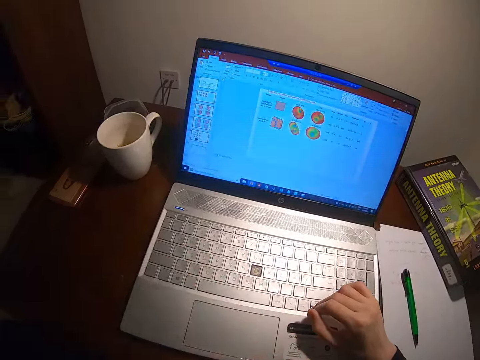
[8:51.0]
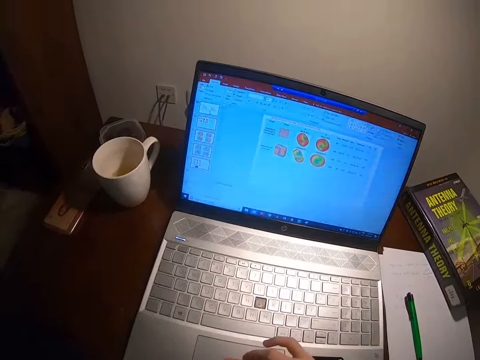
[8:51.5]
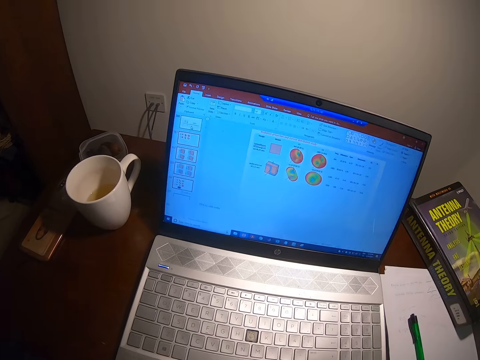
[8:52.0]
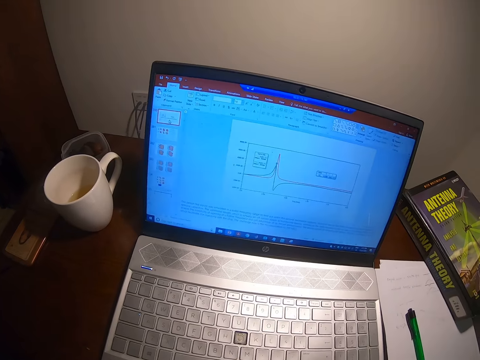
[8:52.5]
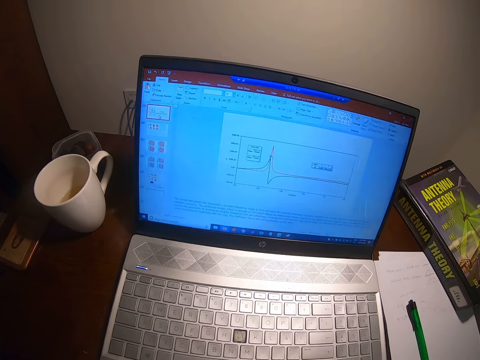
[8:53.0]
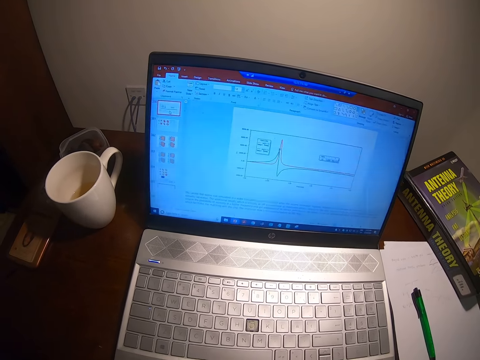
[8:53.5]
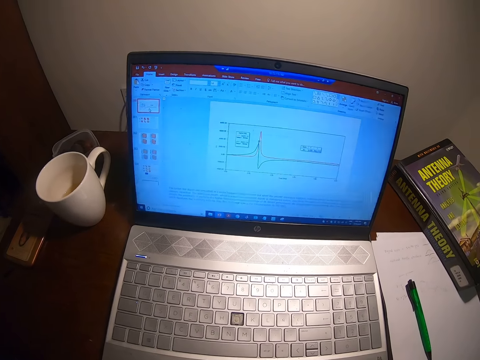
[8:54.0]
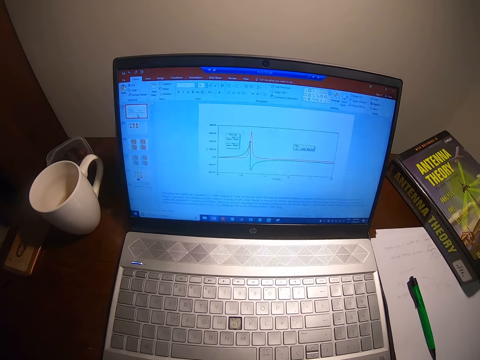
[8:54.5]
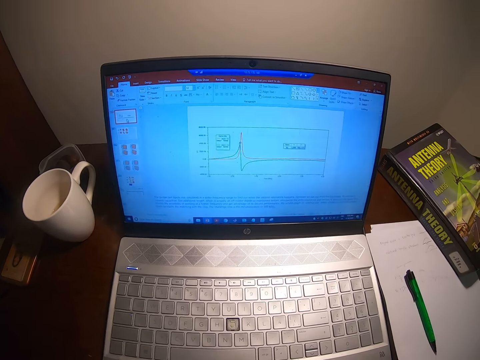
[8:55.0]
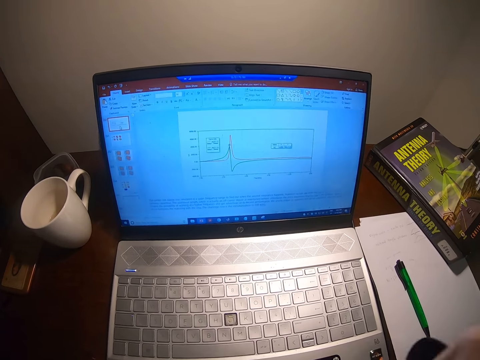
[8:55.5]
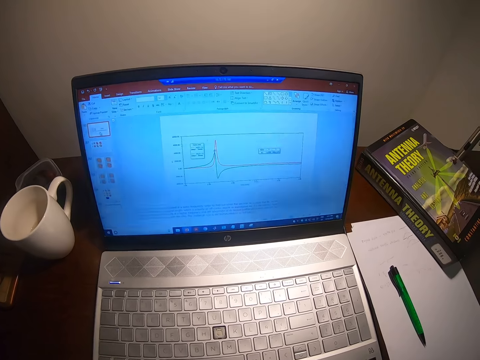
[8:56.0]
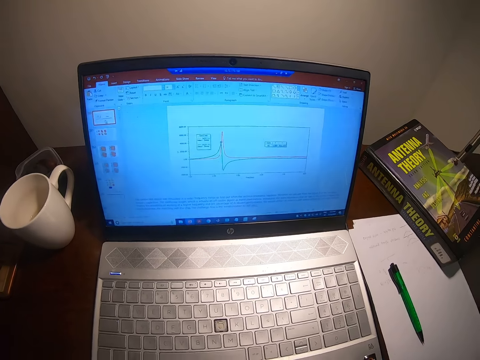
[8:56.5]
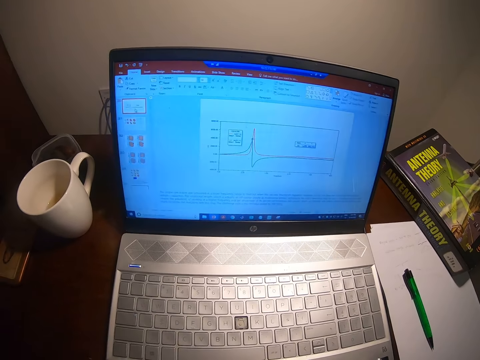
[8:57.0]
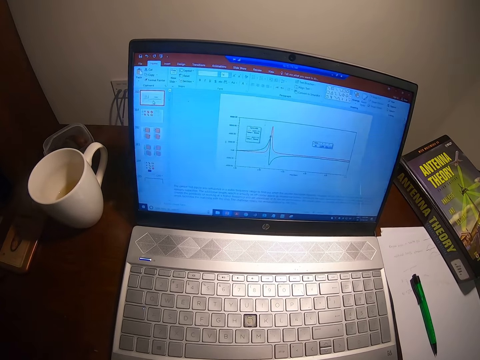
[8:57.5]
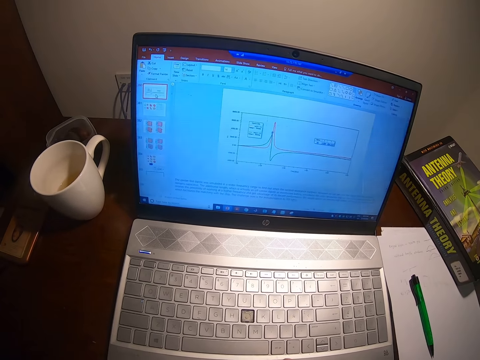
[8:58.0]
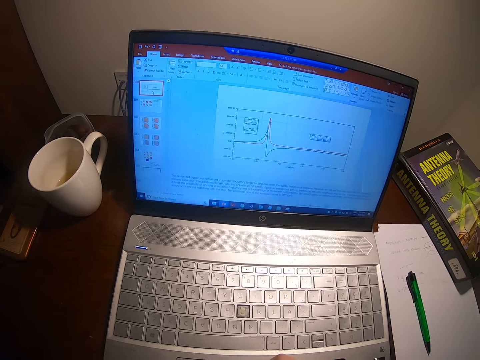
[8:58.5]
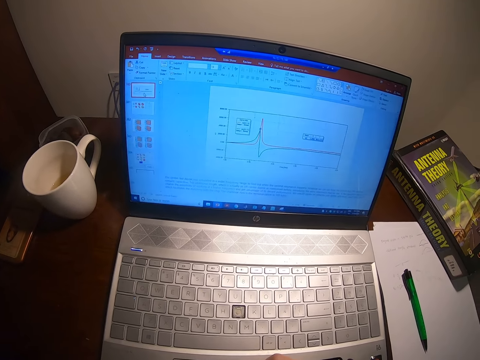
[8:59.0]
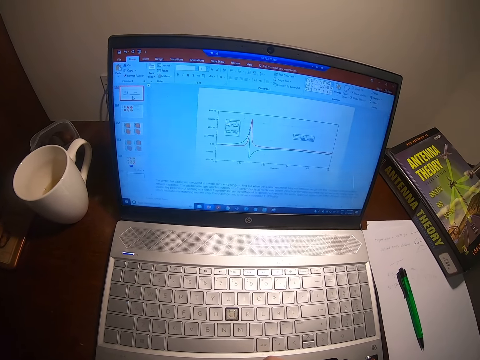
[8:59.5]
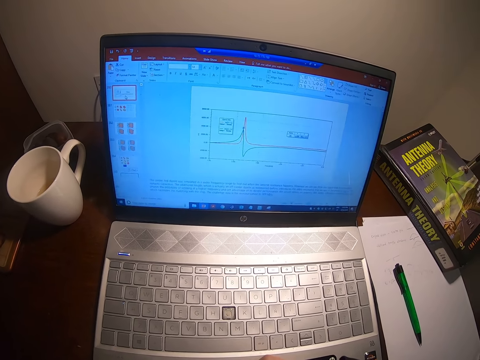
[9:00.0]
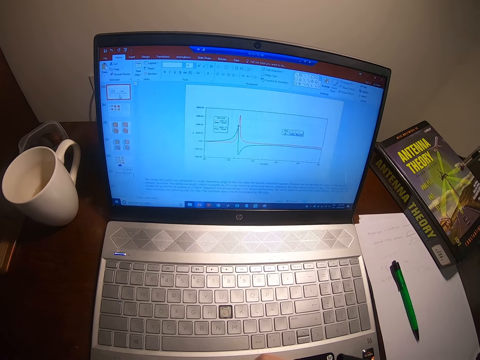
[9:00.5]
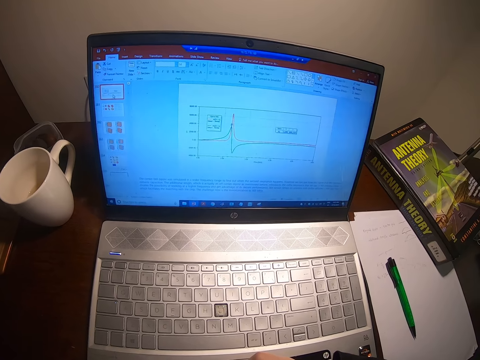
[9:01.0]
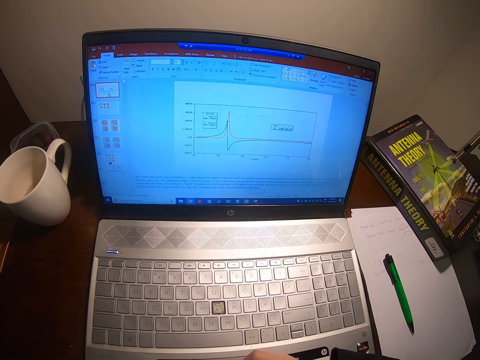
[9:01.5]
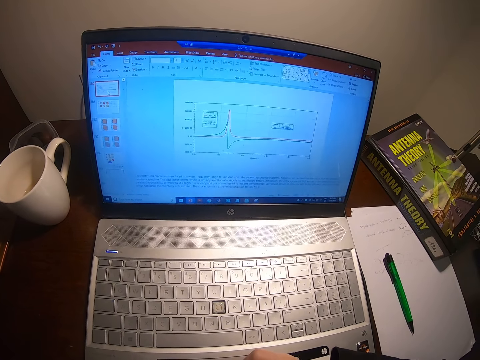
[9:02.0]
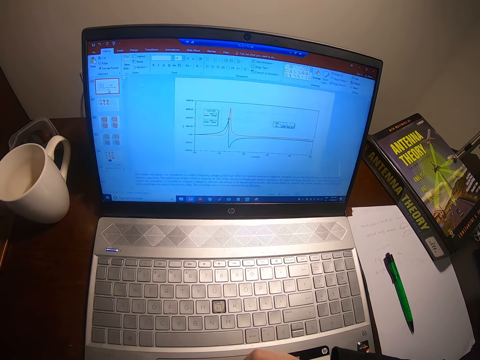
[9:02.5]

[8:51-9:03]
The camera wearer watches the laptop.

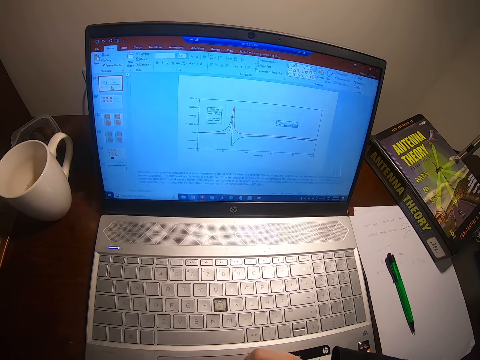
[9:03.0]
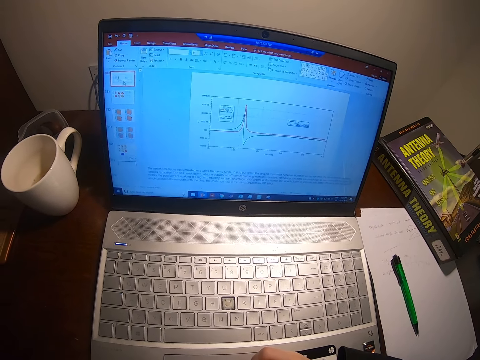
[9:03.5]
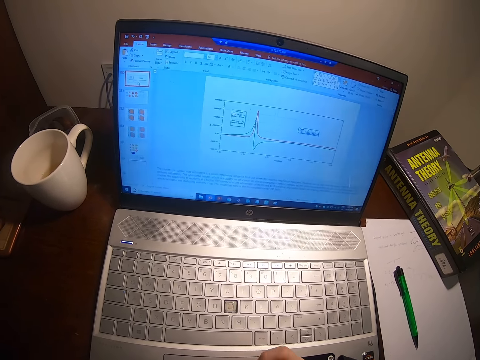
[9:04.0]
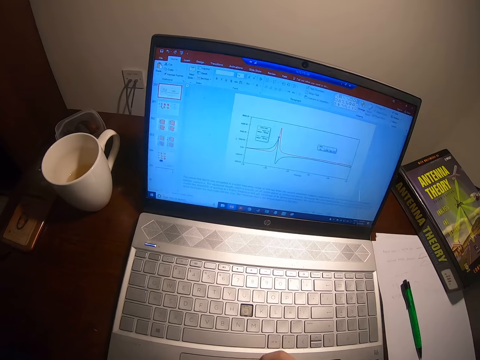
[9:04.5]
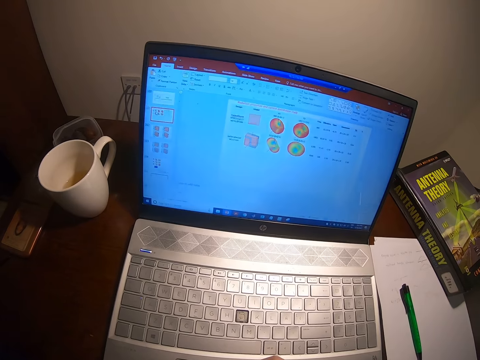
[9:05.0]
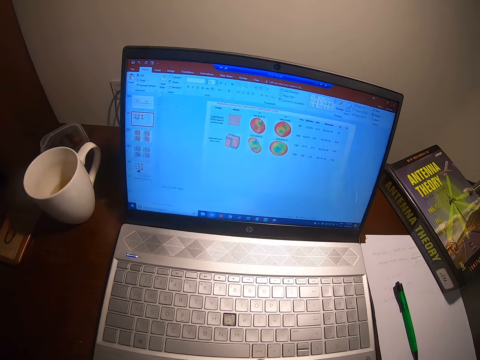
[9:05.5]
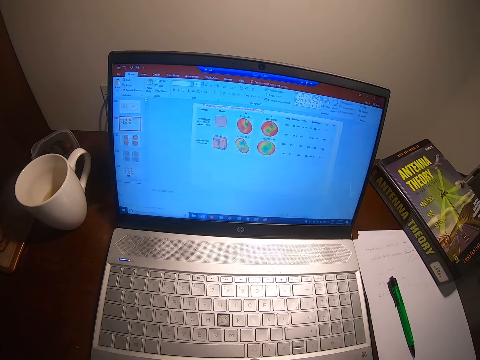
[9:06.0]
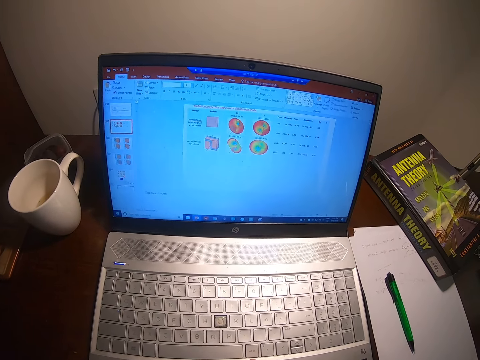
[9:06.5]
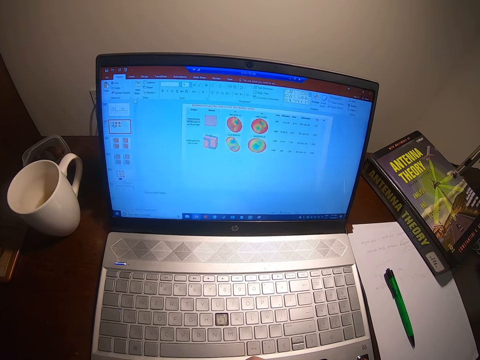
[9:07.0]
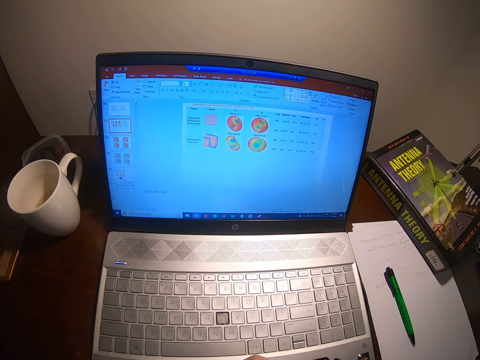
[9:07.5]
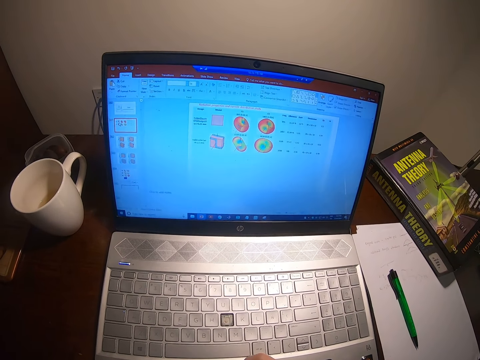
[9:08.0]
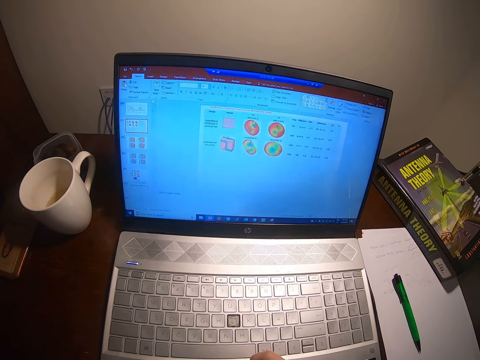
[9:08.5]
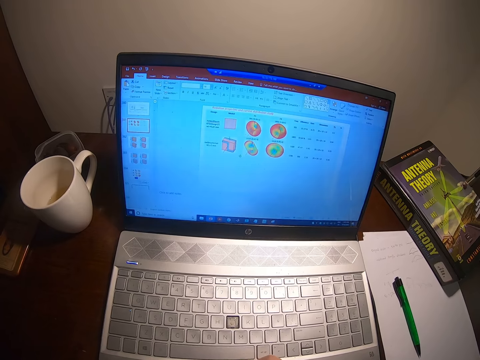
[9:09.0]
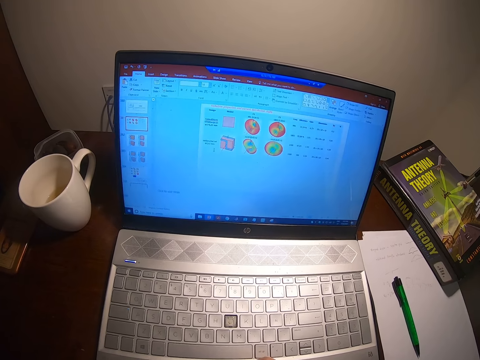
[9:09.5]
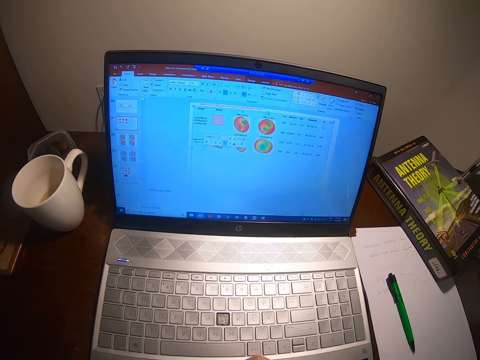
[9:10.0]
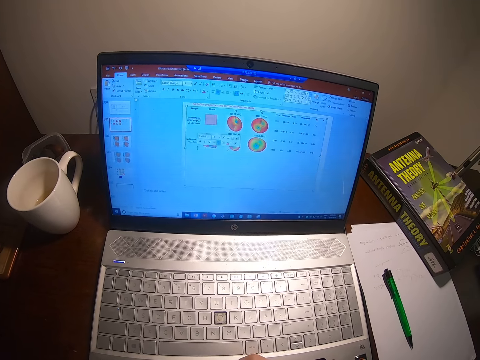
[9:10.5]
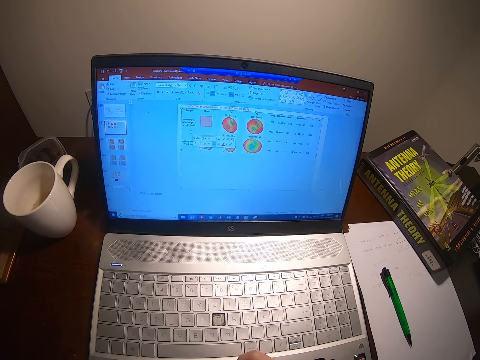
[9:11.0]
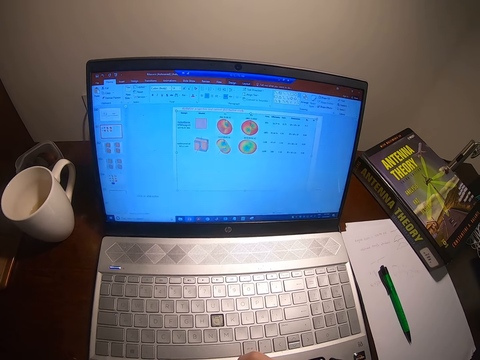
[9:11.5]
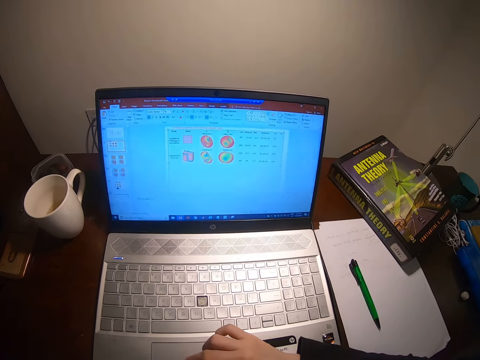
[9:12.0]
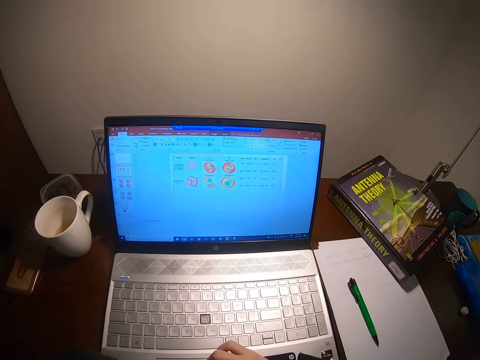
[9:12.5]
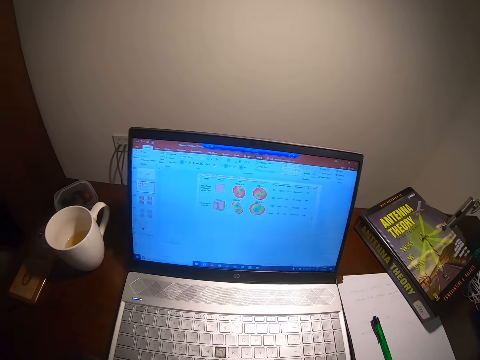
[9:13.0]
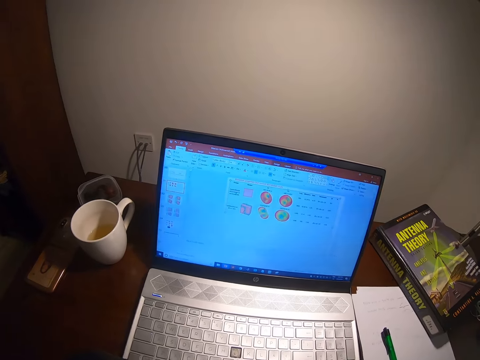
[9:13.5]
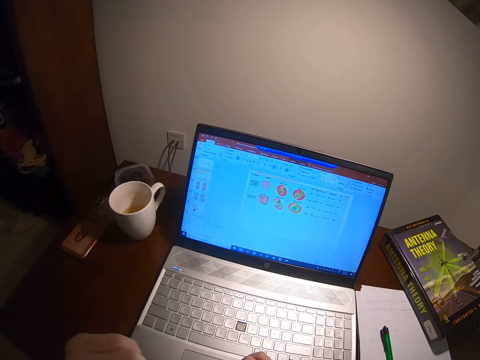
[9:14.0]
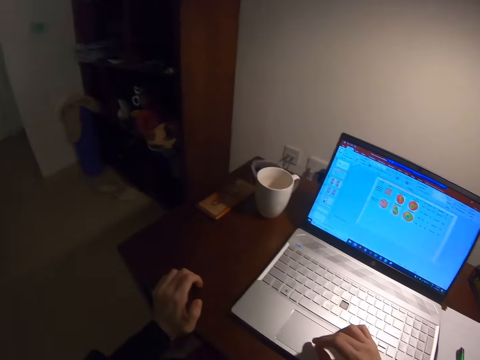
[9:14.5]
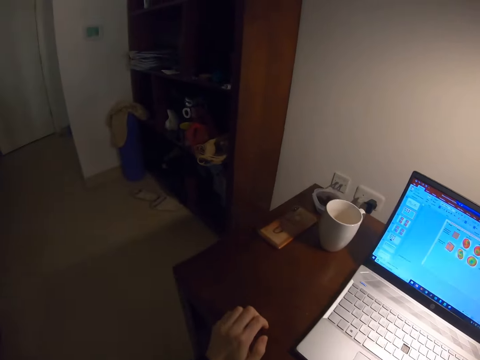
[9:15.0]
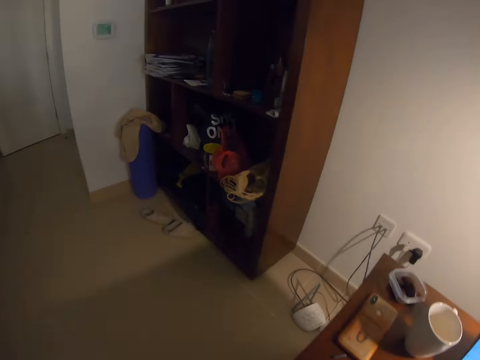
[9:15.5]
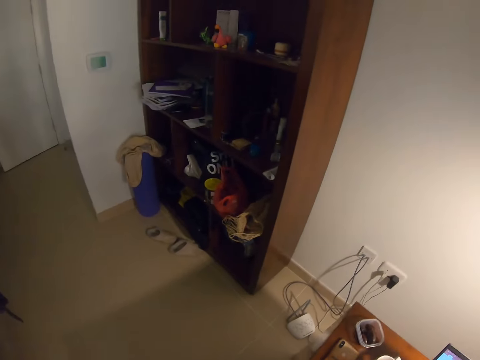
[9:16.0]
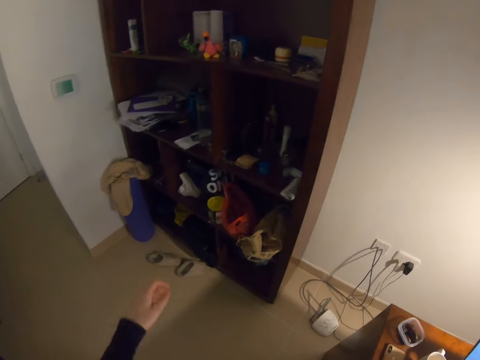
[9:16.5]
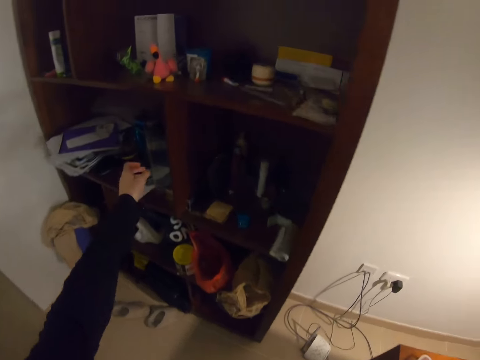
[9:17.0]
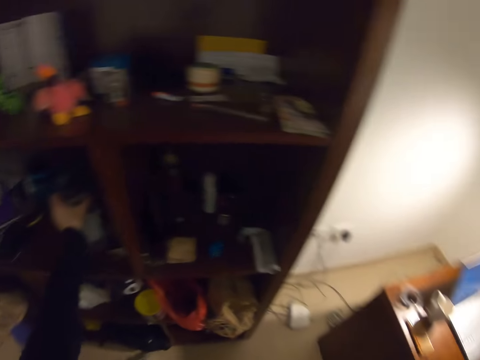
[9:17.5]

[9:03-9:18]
The camera wearer browses the laptop. They watch the laptop. They browse the laptop. They watch the laptop. They walk. They pick up the water bottle.
